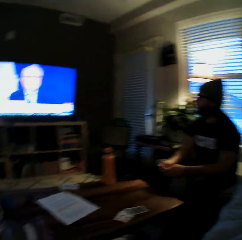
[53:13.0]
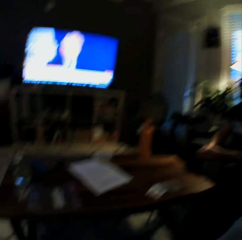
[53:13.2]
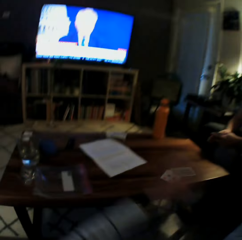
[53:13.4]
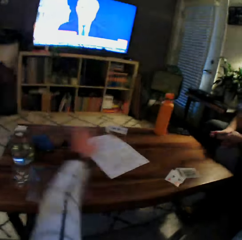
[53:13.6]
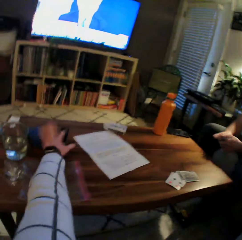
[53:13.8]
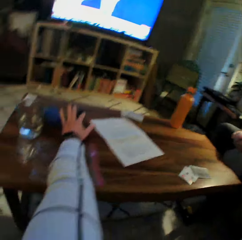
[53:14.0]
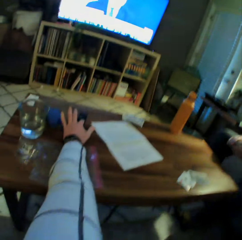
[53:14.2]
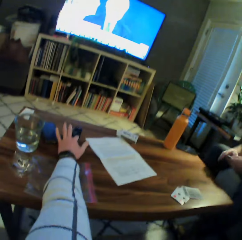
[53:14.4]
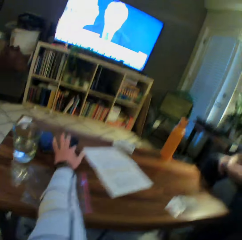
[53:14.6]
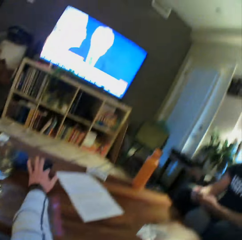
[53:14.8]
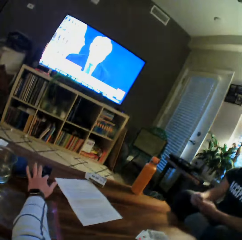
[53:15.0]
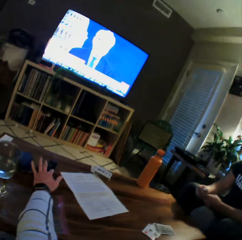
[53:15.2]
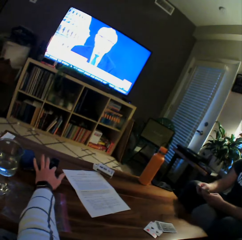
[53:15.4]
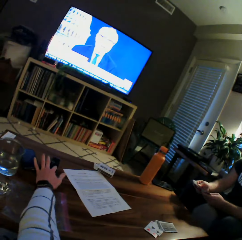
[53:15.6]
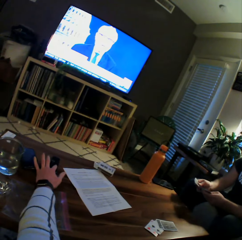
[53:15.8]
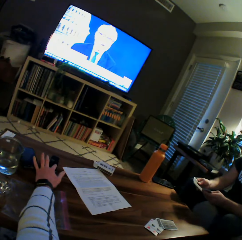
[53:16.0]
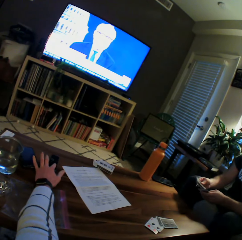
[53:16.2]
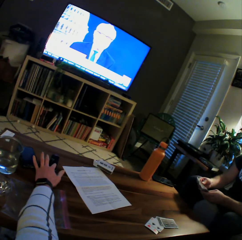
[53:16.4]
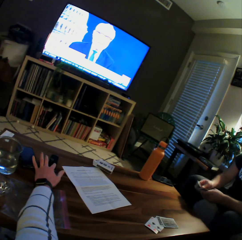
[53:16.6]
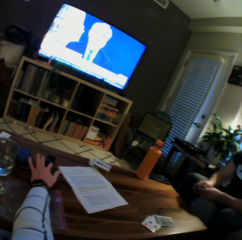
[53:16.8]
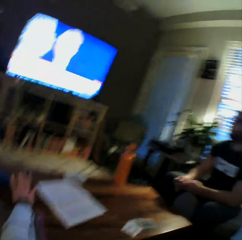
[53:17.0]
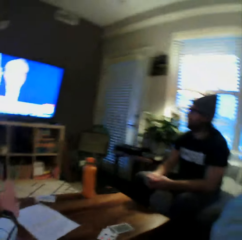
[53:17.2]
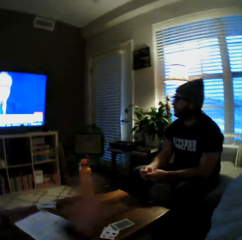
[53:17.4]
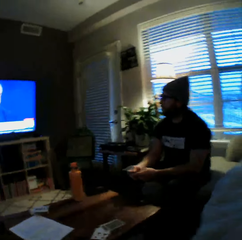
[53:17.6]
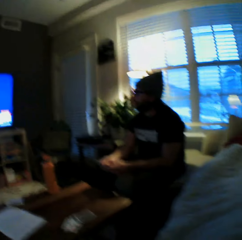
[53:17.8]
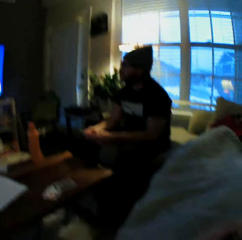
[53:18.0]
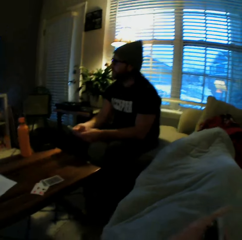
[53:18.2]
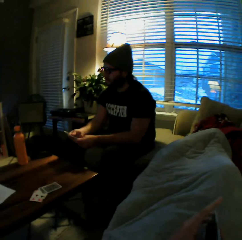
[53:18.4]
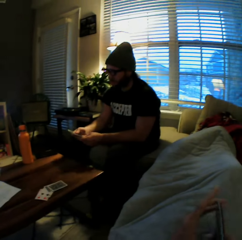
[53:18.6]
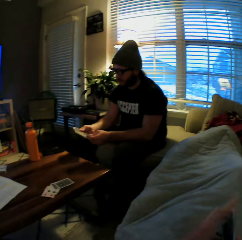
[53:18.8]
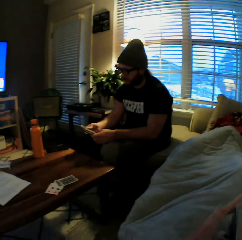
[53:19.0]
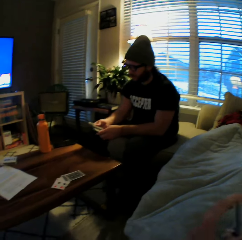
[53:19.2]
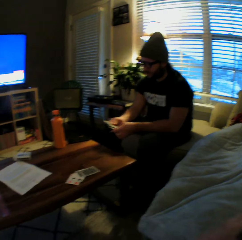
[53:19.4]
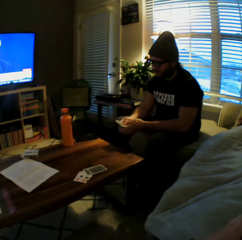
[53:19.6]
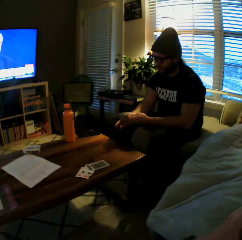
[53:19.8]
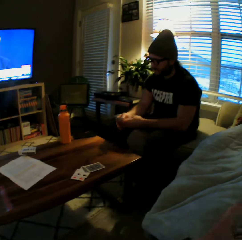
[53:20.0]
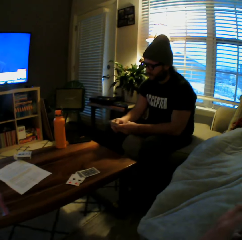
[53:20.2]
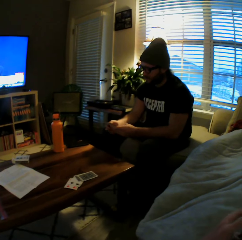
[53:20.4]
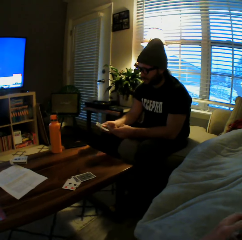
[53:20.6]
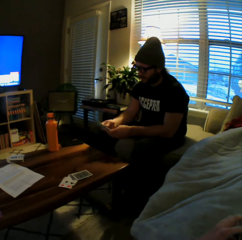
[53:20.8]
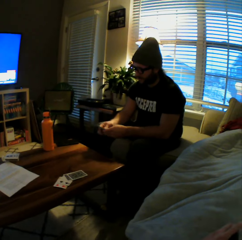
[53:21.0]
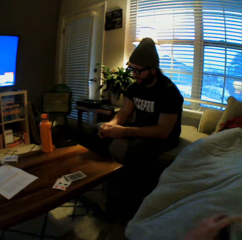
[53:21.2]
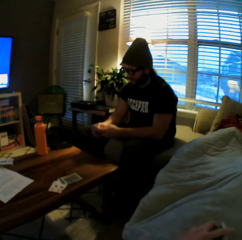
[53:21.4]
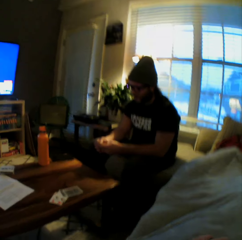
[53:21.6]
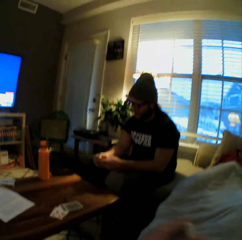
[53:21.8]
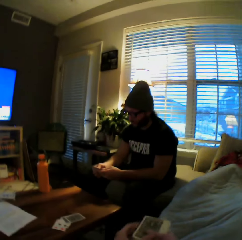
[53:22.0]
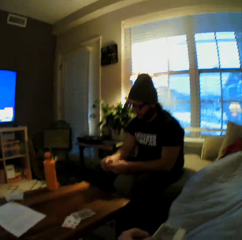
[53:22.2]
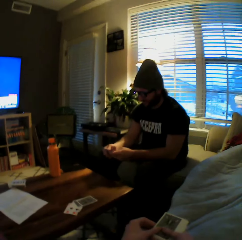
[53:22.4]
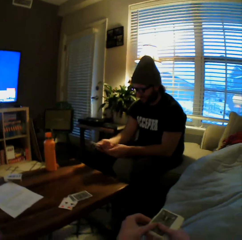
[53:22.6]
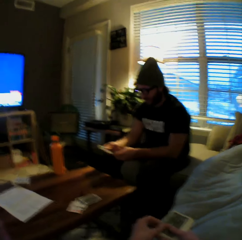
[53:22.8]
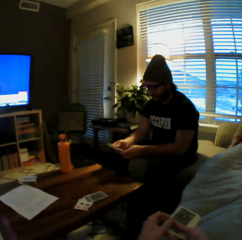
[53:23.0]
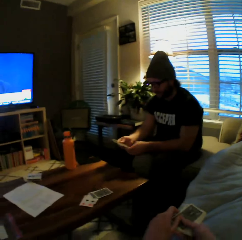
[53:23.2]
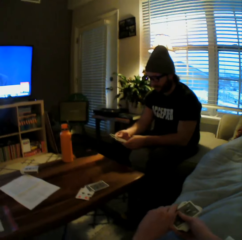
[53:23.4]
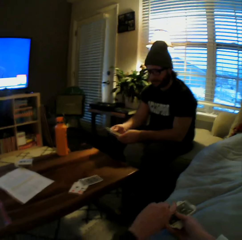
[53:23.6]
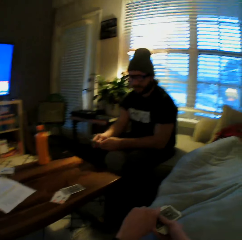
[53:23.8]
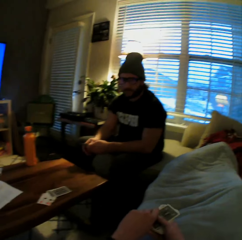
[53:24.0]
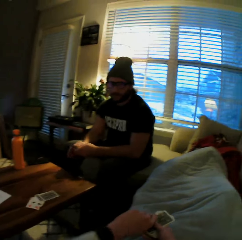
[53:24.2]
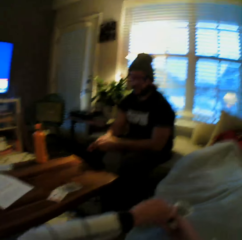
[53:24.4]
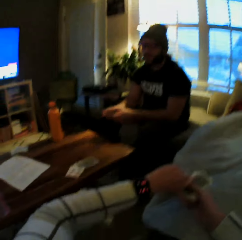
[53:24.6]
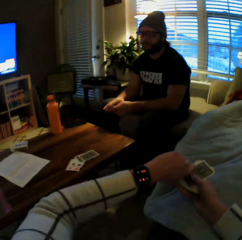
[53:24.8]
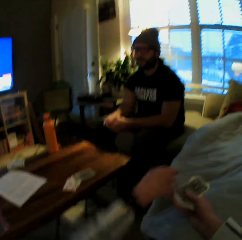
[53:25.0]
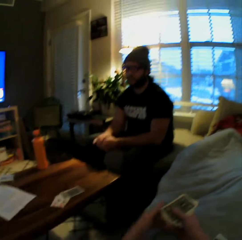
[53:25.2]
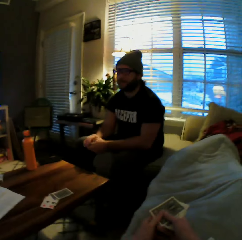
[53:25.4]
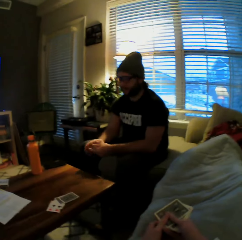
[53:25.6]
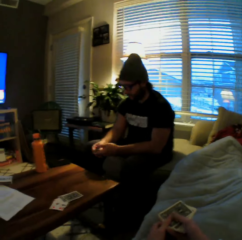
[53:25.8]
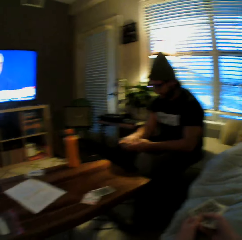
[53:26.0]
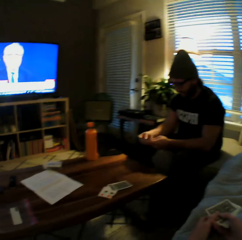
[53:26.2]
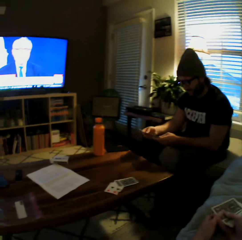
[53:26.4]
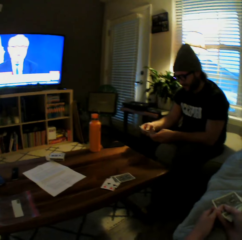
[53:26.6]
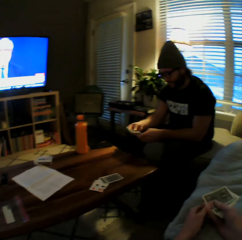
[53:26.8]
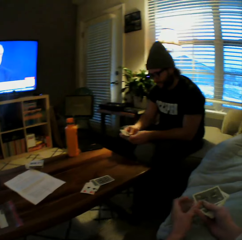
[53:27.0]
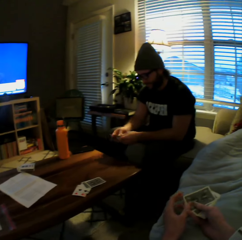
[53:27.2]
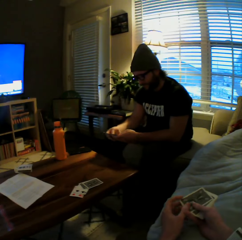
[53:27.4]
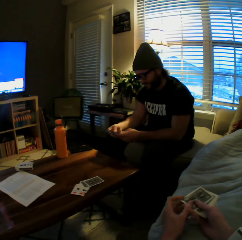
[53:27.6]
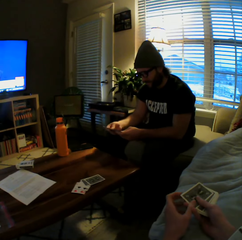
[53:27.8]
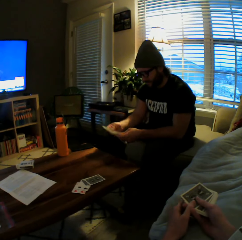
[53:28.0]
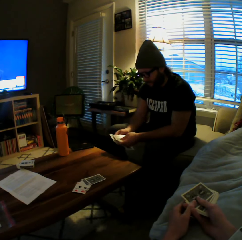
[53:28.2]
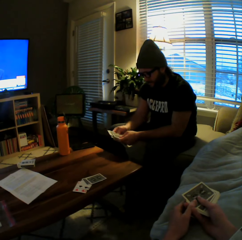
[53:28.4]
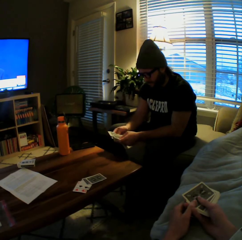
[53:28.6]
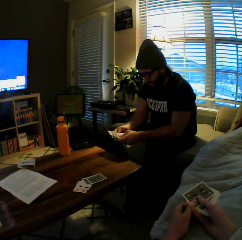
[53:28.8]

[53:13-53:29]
The camera wearer operates the remote on the table with her left hand. She shuffles cards. A man shuffles cards.

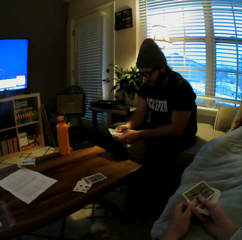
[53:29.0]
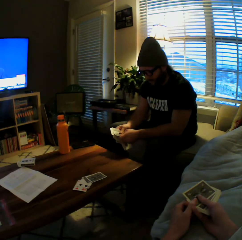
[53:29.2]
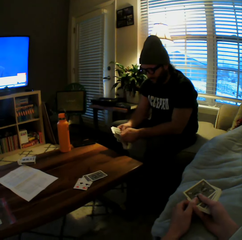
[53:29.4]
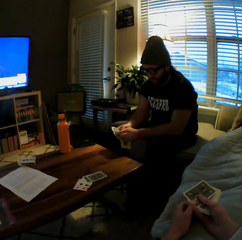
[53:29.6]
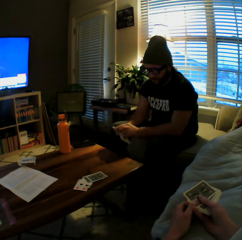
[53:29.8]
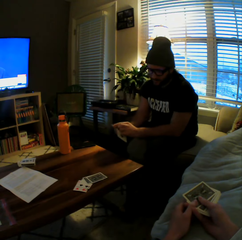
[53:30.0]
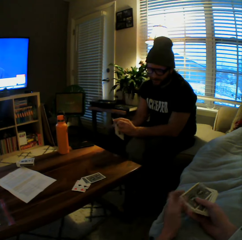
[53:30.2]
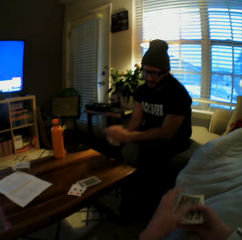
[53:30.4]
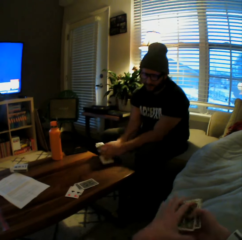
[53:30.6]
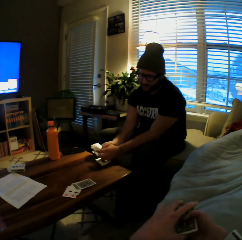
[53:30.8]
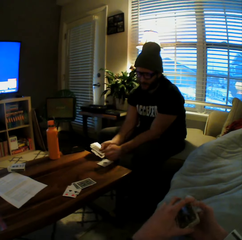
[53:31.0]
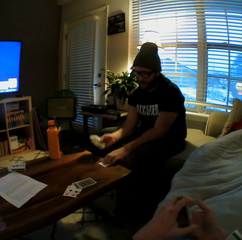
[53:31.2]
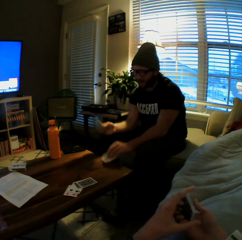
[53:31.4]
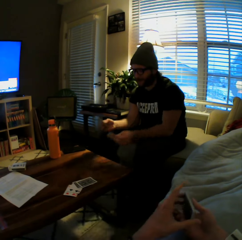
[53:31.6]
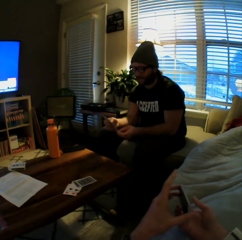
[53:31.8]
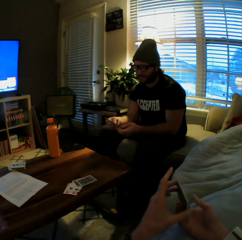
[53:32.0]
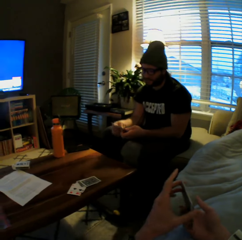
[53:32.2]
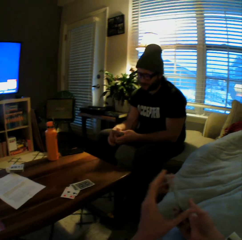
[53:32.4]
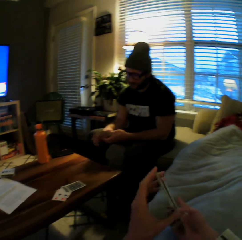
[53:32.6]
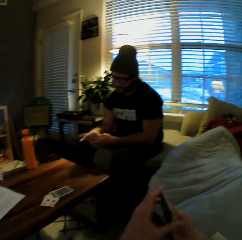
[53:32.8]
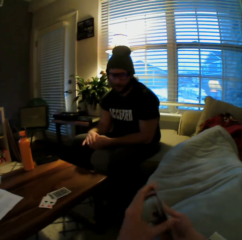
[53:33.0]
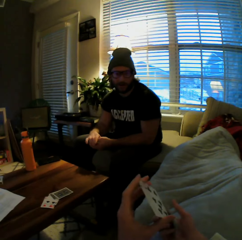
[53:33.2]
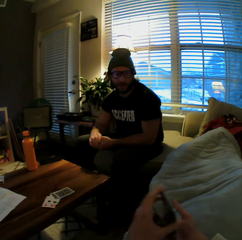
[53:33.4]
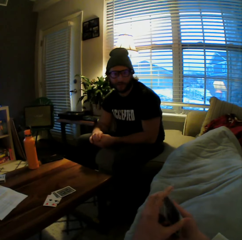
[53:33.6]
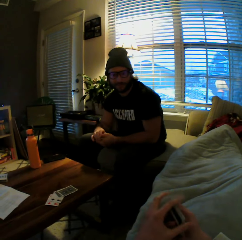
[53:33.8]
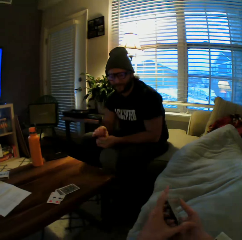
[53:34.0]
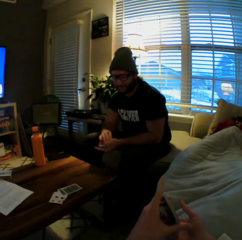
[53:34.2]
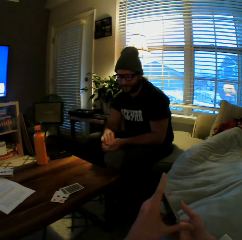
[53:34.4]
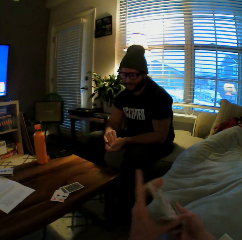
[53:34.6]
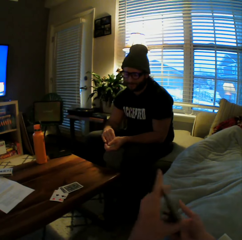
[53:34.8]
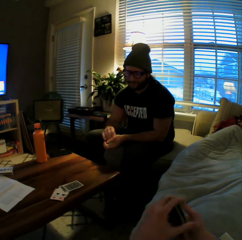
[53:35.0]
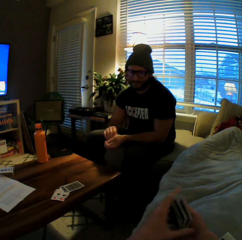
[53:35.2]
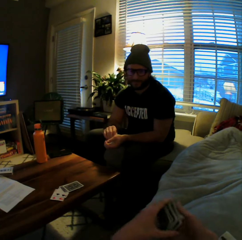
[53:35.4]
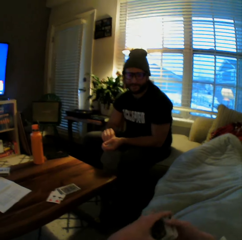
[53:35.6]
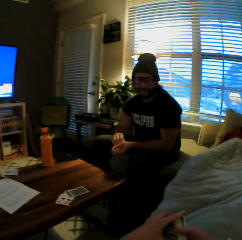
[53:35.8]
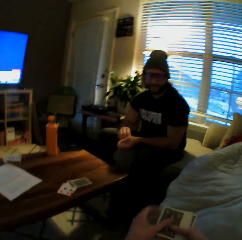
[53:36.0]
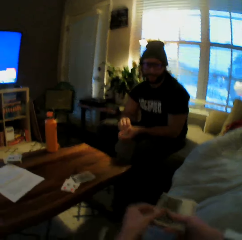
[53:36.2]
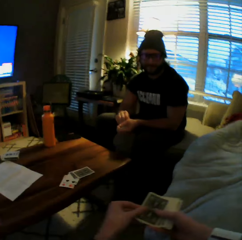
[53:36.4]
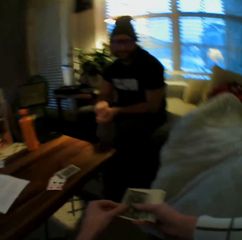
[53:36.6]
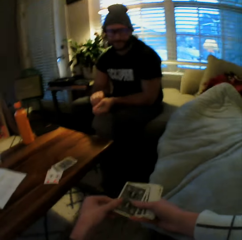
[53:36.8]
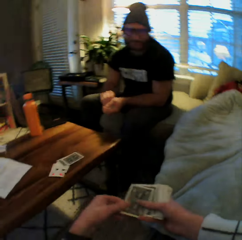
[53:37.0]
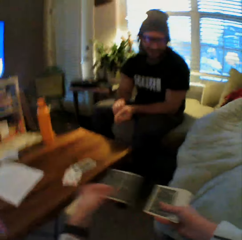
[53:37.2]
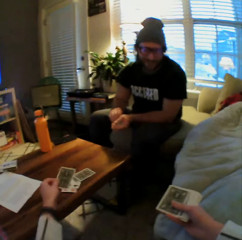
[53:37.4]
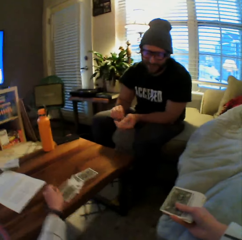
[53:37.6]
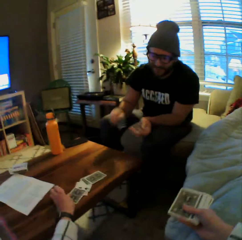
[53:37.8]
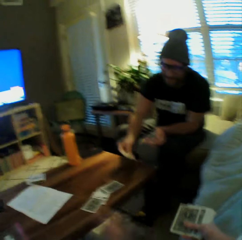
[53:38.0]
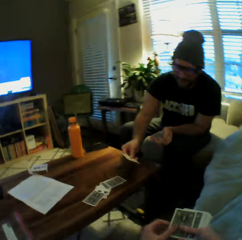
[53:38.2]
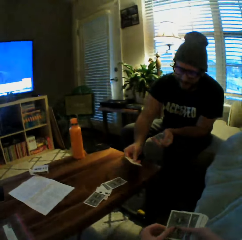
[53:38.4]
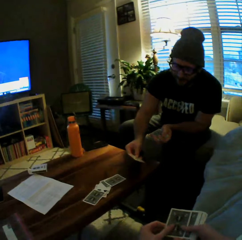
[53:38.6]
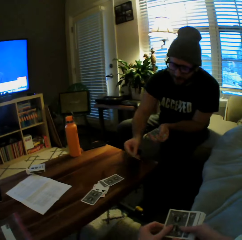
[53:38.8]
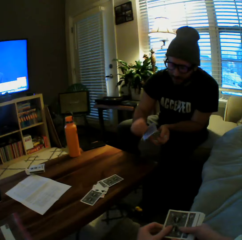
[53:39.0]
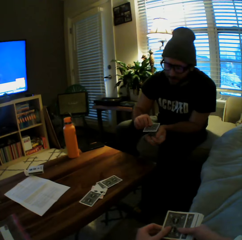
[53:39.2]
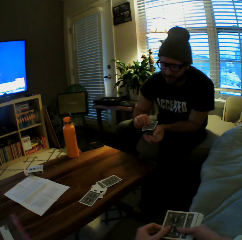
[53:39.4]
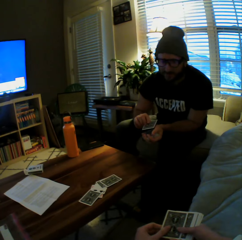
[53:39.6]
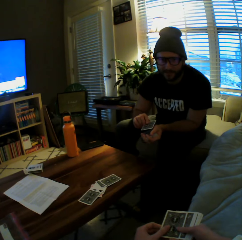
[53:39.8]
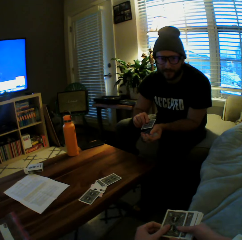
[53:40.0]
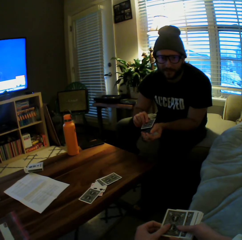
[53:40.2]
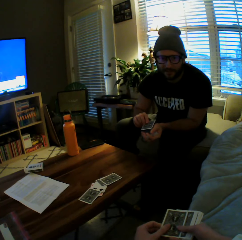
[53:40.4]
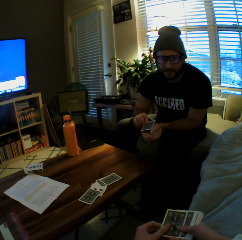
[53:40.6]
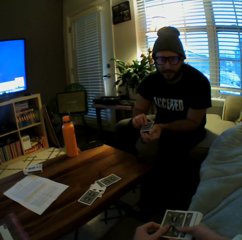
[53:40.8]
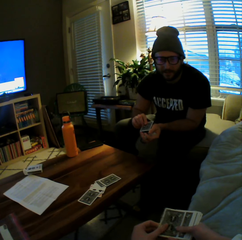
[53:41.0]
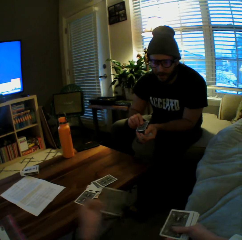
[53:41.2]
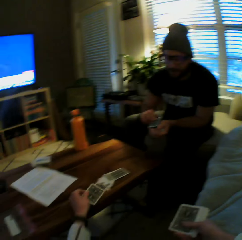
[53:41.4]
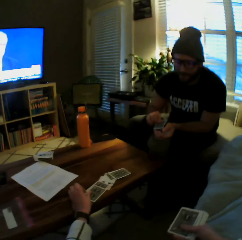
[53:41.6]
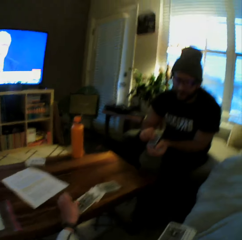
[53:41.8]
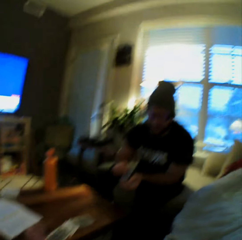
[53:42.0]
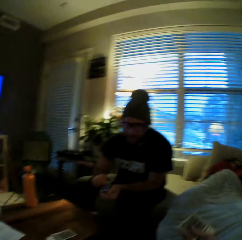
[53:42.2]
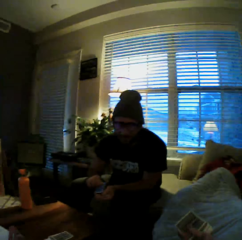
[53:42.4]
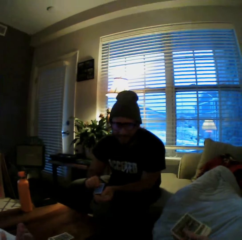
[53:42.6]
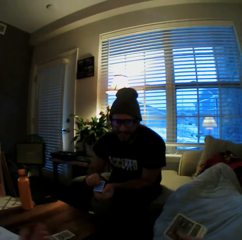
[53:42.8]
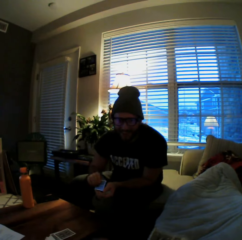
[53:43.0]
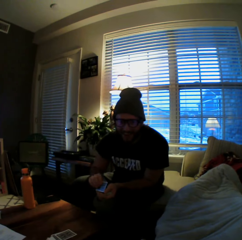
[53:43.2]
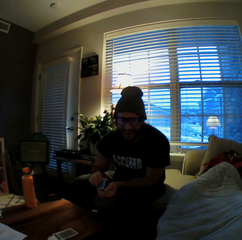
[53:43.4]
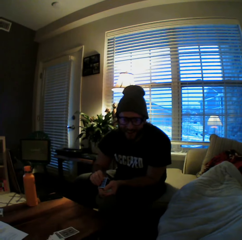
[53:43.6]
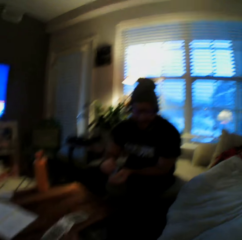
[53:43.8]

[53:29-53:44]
The man drops another card on the table with his right hand and picks the card from the table with his right hand. The camera wearer plays another card on the table with her left hand. She plays another card on the table with her left hand again.
